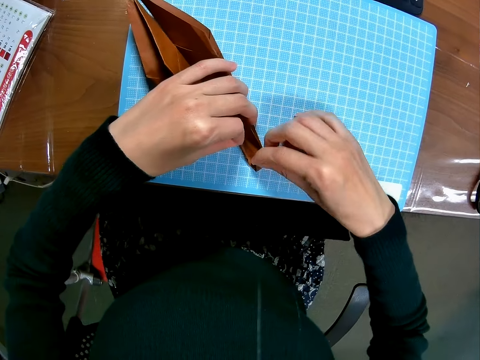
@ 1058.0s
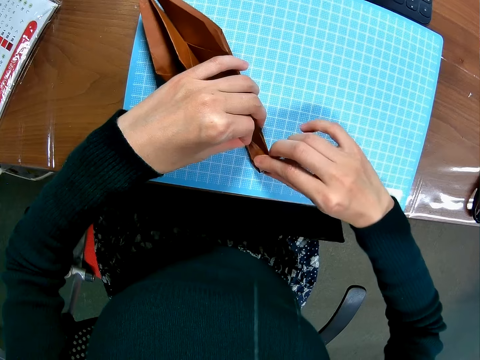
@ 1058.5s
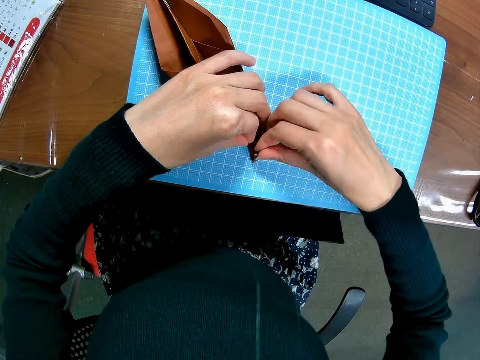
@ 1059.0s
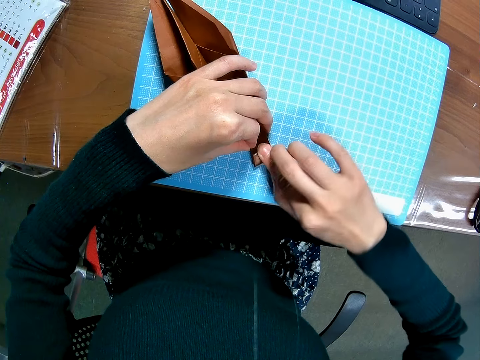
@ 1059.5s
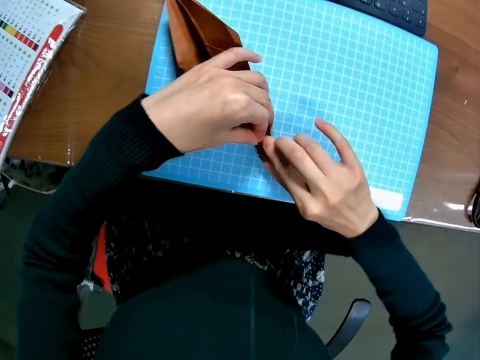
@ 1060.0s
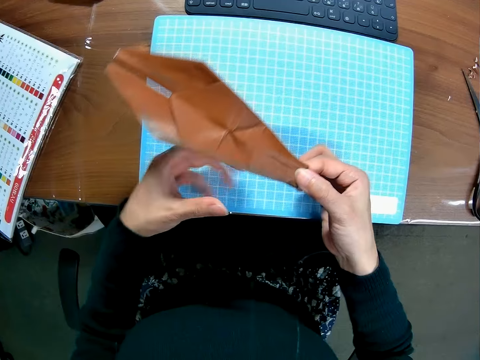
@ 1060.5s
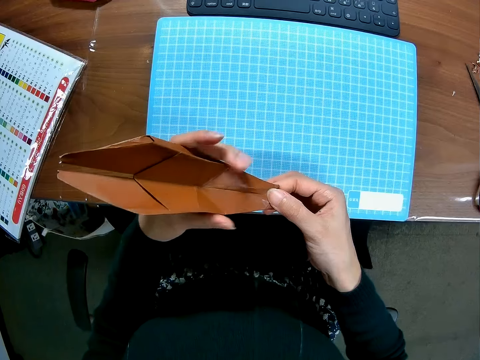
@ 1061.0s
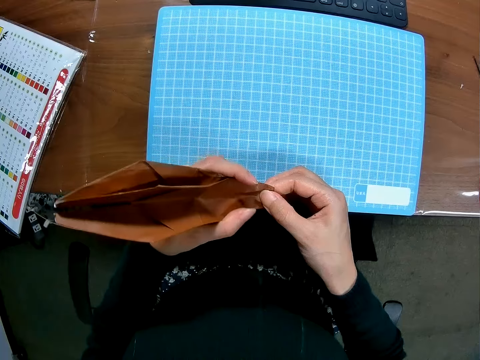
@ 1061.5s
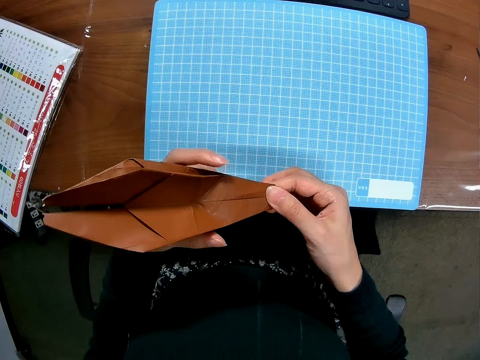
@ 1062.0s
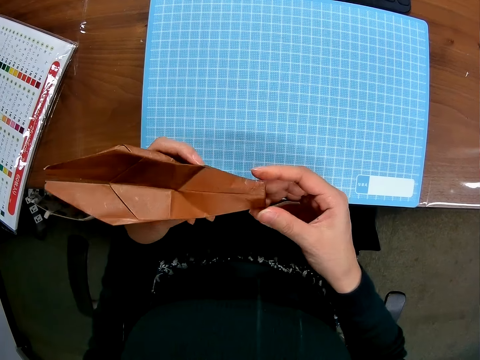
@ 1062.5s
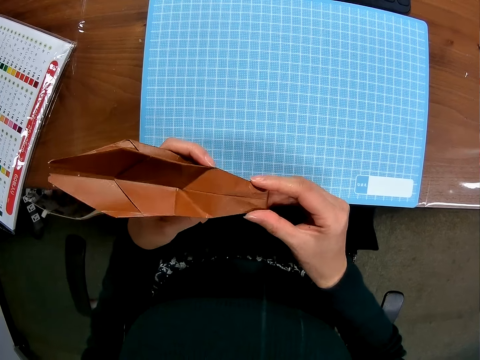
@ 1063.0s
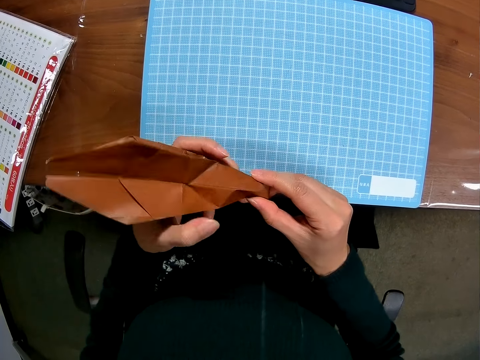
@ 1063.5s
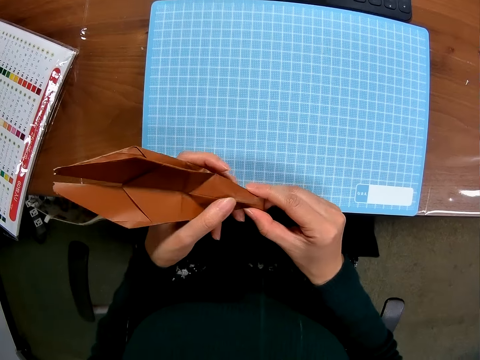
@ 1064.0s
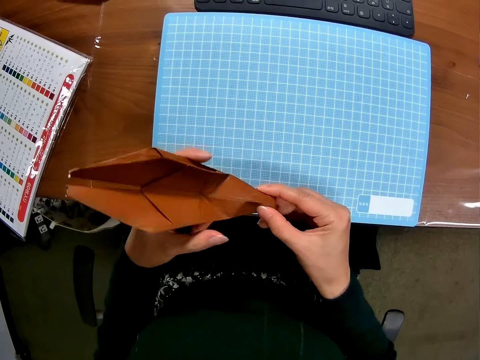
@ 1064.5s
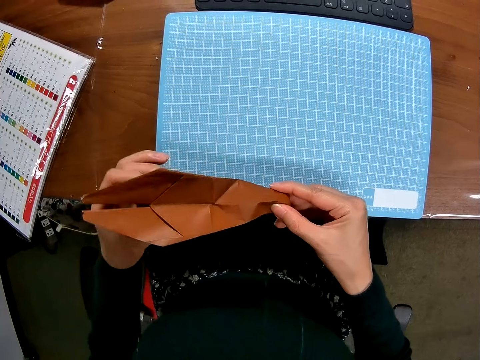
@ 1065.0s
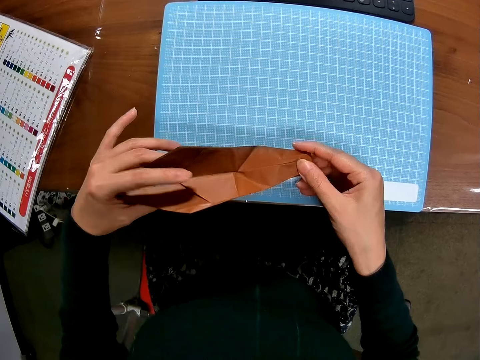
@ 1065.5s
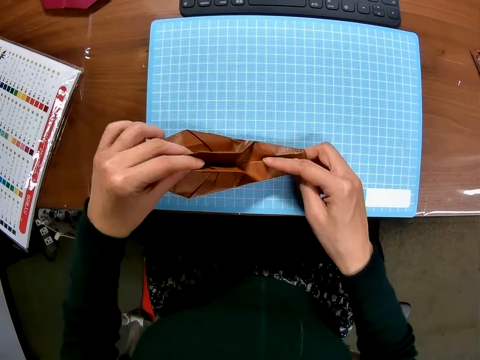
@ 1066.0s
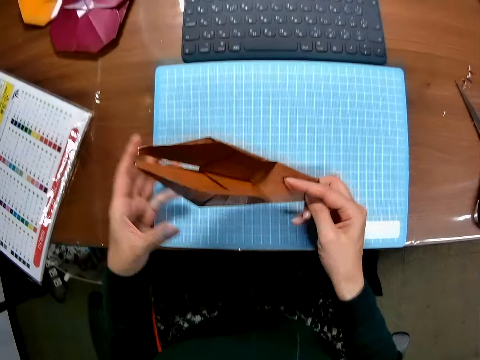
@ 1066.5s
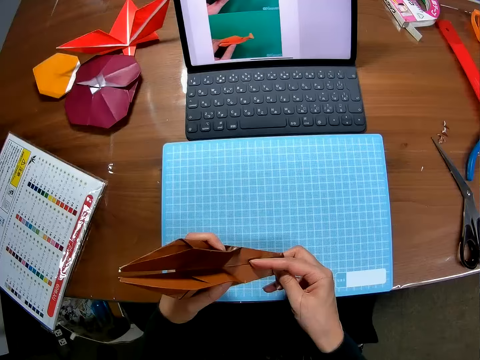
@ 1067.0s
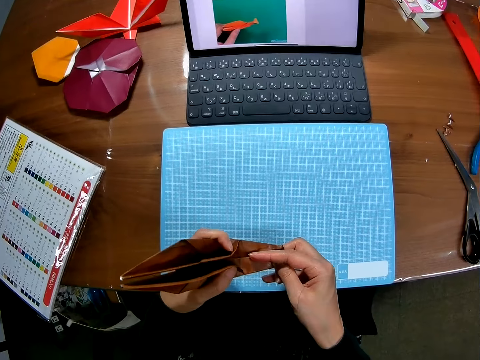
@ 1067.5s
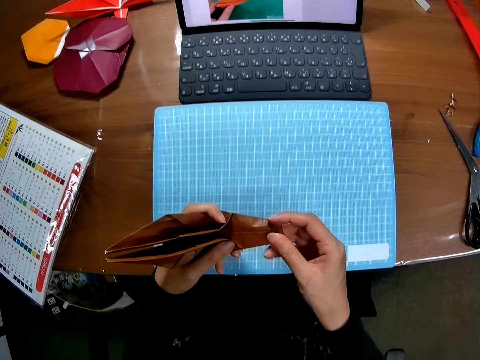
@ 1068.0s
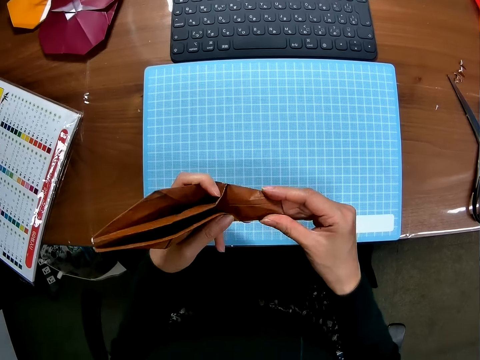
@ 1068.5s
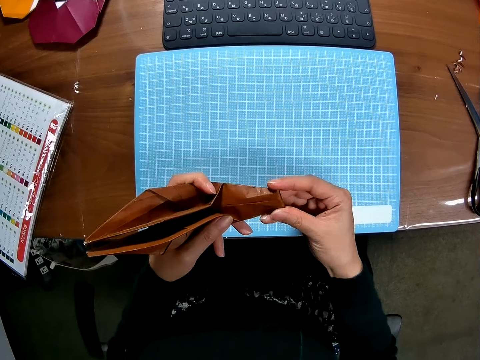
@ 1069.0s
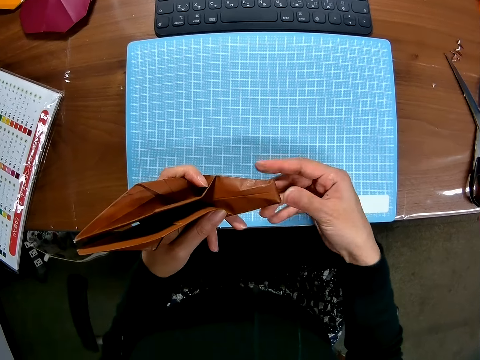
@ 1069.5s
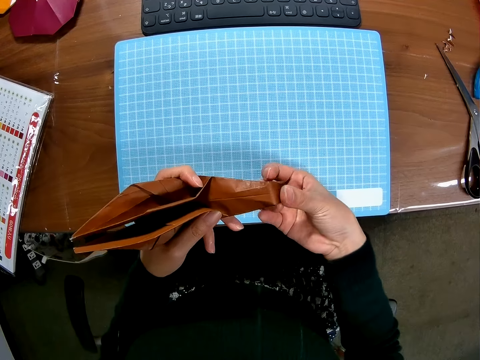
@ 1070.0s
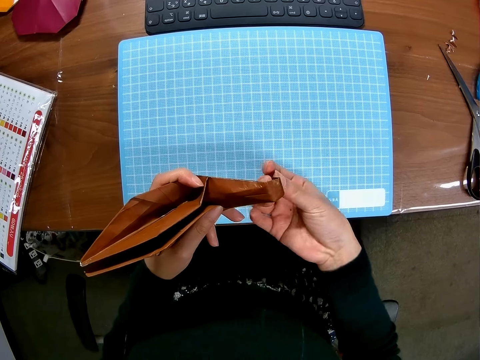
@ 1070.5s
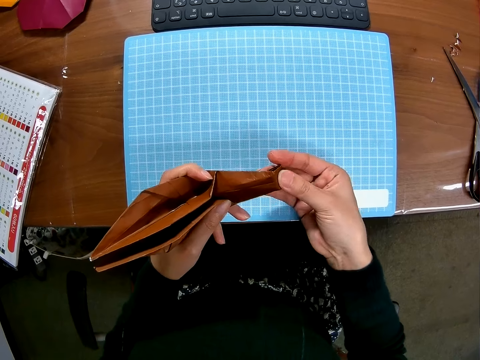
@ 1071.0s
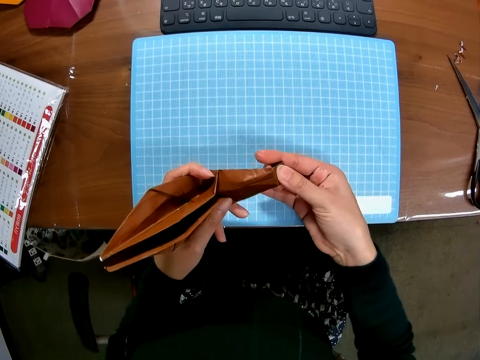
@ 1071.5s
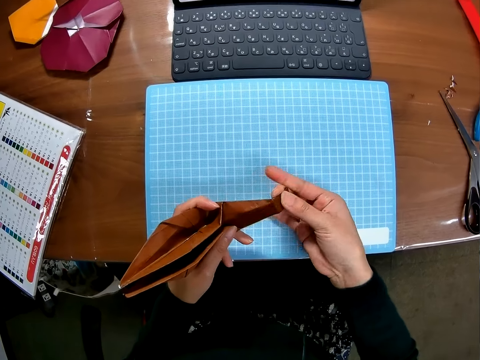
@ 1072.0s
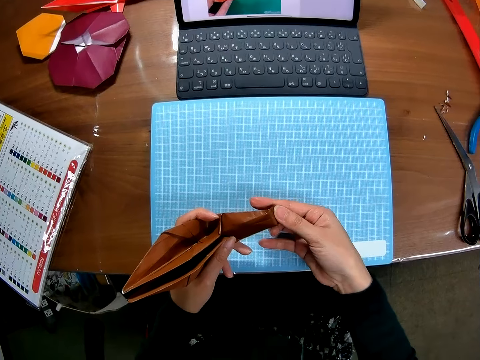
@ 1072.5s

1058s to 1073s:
The camera wearer raises the piece of paper or craft model from the cutting sheet with her right hand. She folds the piece of paper with both hands. She places the piece of paper on the cutting sheet with both hands. She raises the piece of paper from the cutting sheet with her right hand. She folds the piece of paper with both hands. She folds the edges of the craft model.

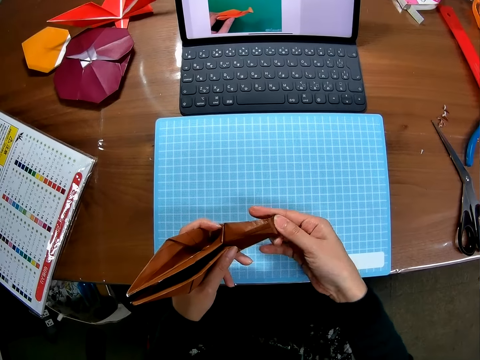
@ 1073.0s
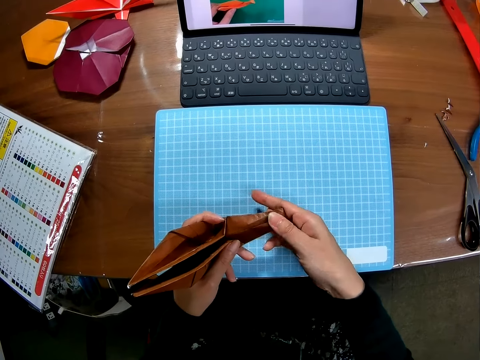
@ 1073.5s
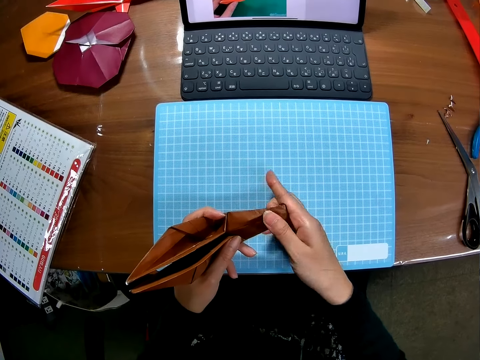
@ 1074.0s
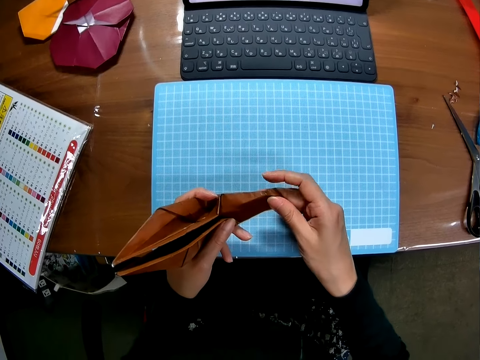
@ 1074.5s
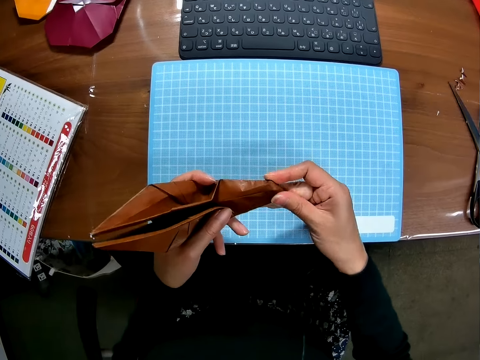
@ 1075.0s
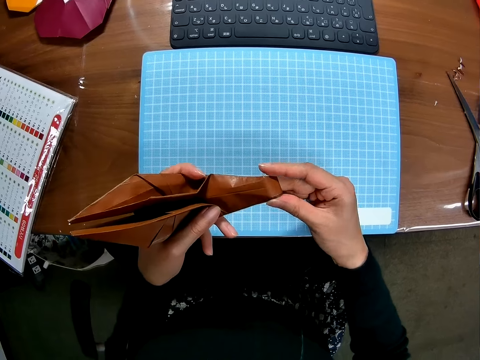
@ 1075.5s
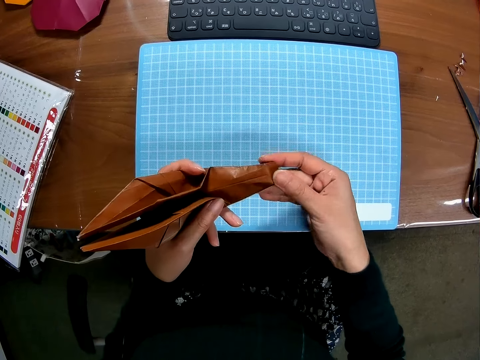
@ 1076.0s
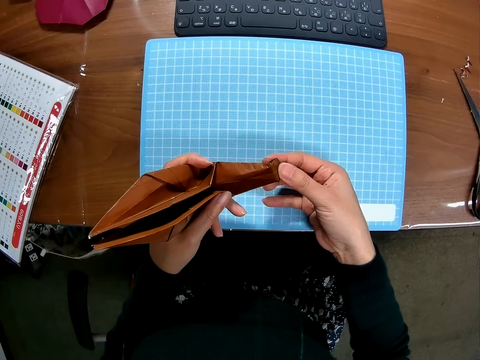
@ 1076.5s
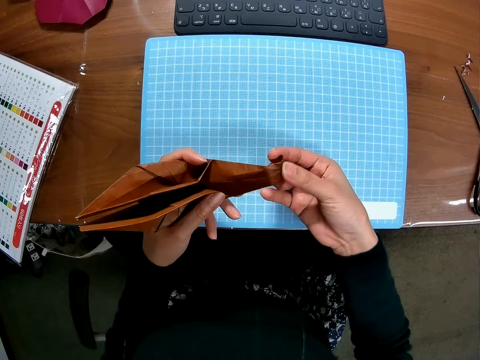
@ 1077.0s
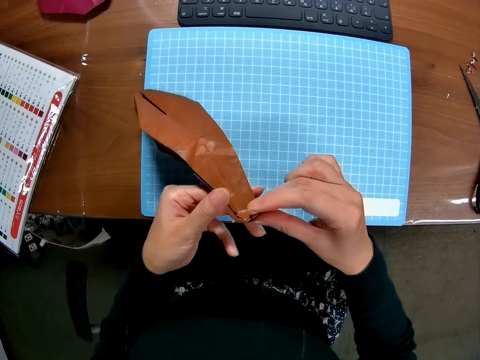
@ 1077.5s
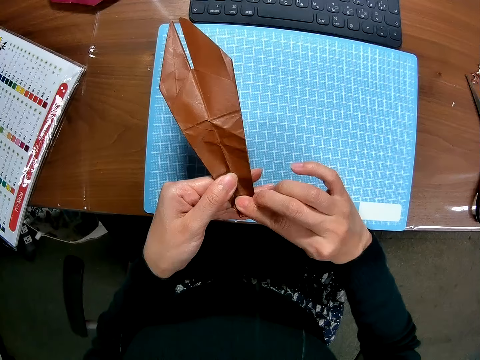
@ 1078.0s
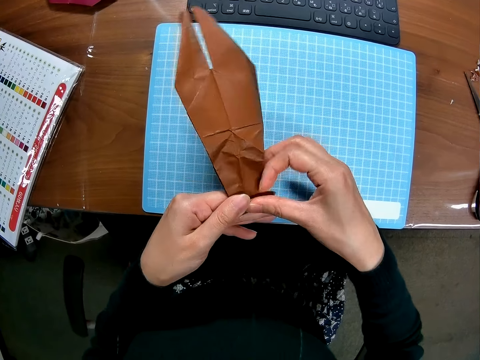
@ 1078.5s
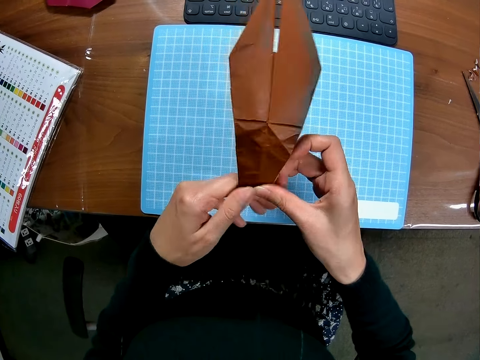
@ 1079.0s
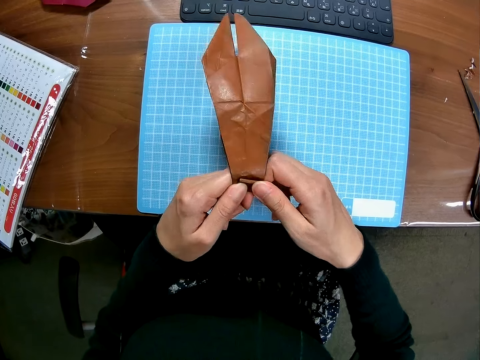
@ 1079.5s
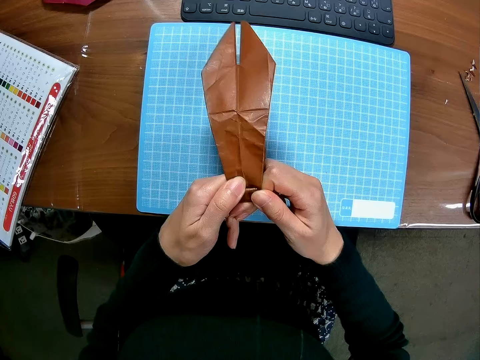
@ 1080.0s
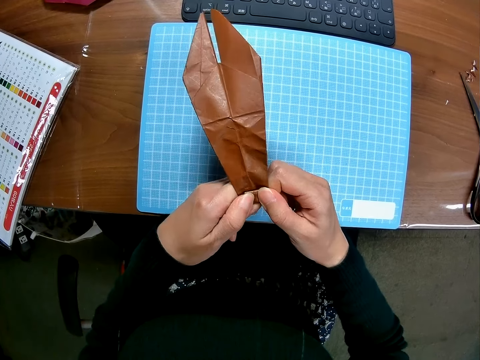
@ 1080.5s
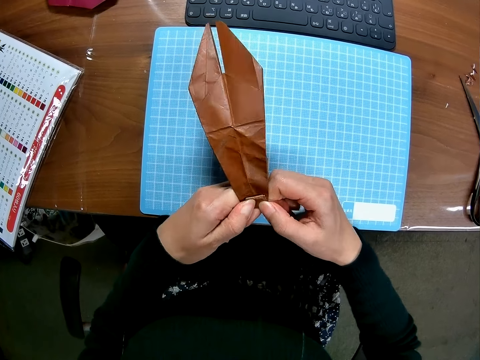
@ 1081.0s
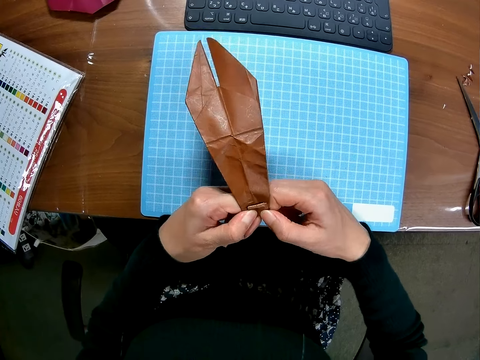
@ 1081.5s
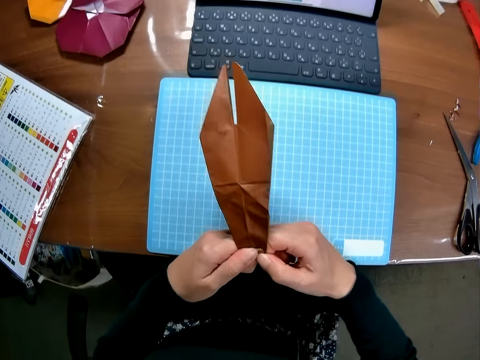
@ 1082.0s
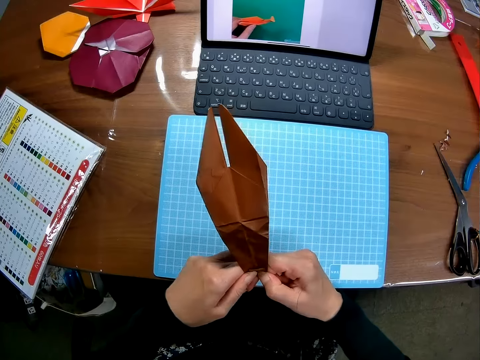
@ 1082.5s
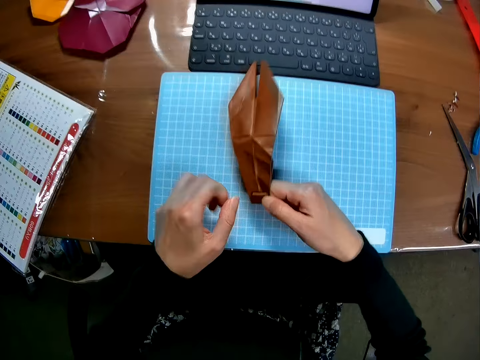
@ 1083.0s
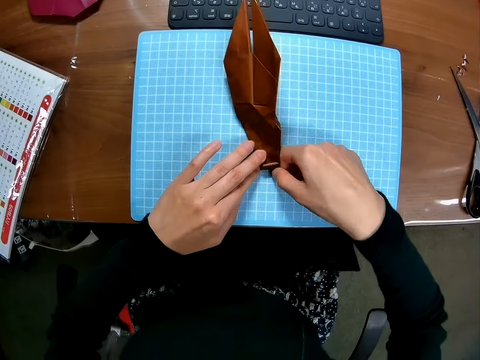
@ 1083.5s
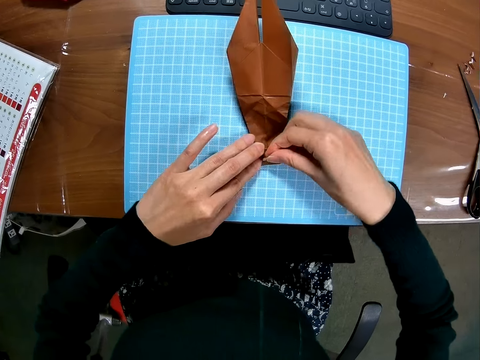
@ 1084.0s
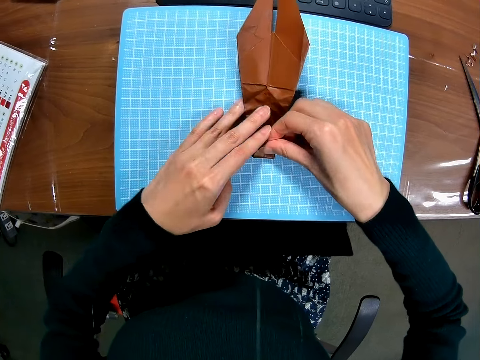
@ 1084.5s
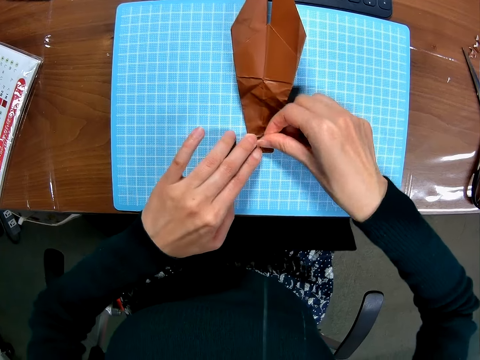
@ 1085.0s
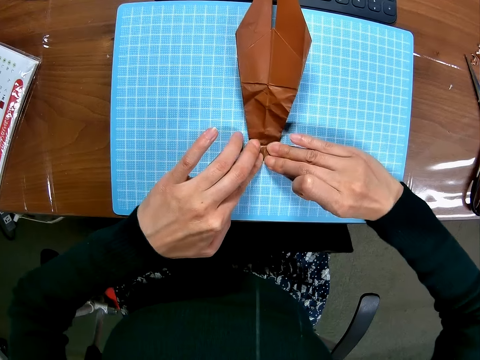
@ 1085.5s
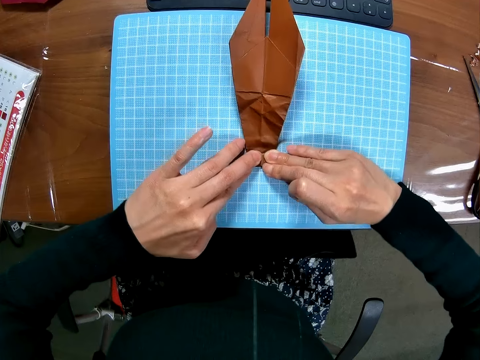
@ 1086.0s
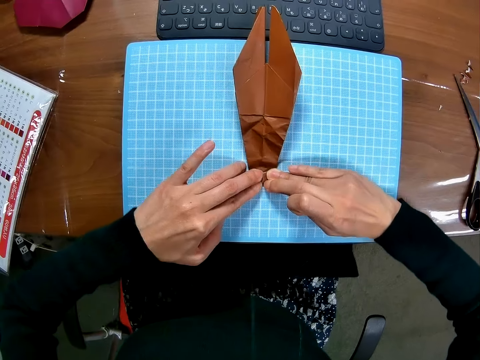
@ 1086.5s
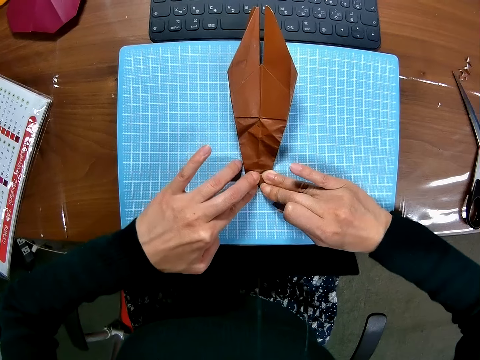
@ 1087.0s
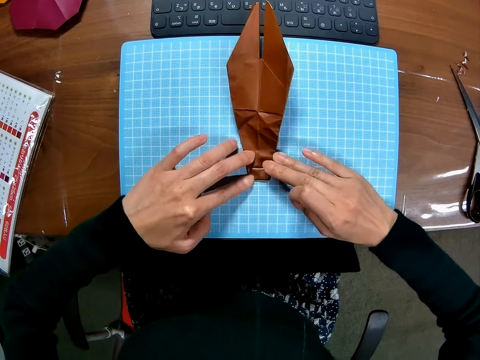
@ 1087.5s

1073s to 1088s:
The camera wearer looks at the laptop. They fold the edges of the craft model. They turn the craft model. They fold the edges of the craft model. They look at the laptop. They drop the piece of paper or craft model on the cutting sheet with both hands. They fold the edges of the piece of paper on the cutting sheet with both hands. They press the edges of the craft model.
